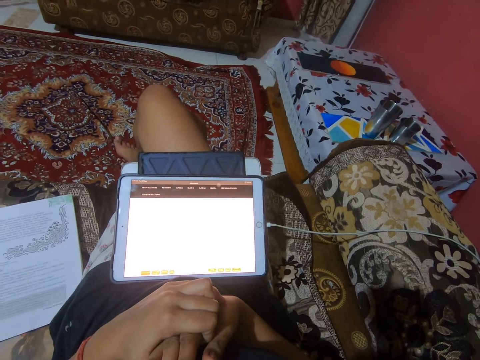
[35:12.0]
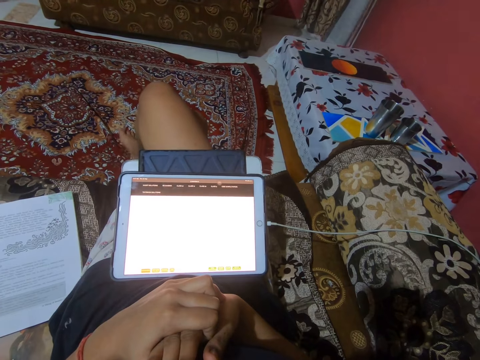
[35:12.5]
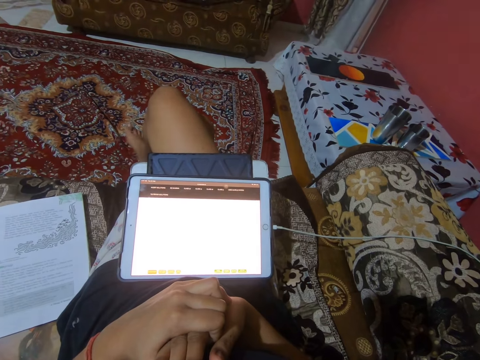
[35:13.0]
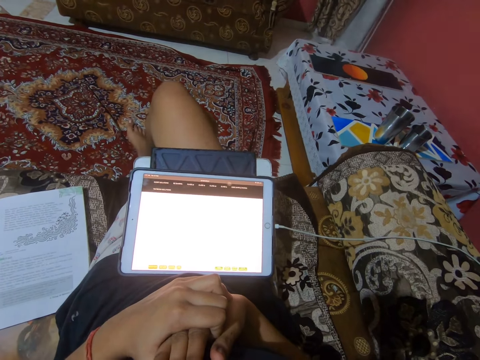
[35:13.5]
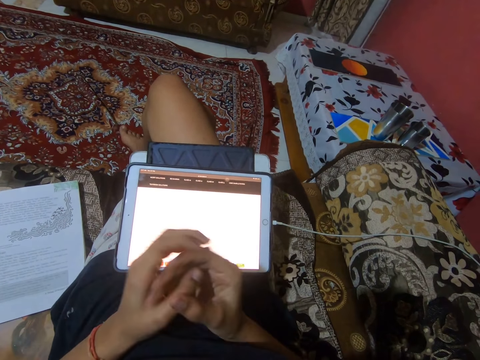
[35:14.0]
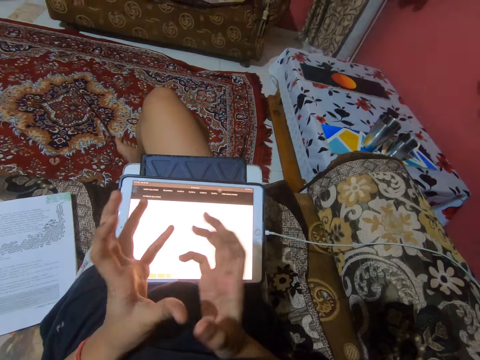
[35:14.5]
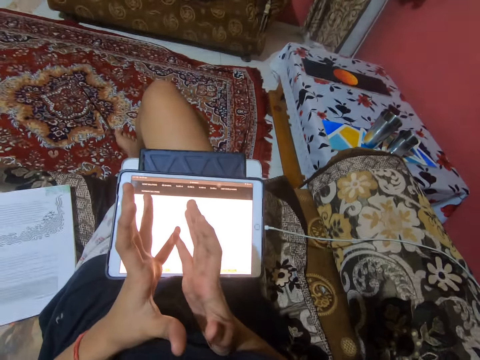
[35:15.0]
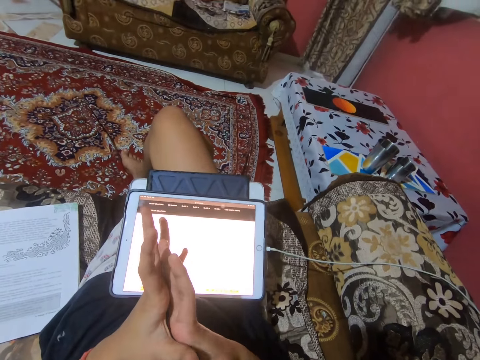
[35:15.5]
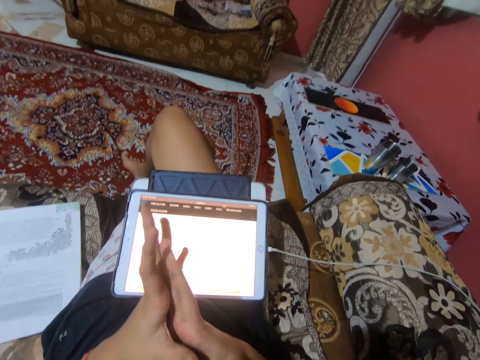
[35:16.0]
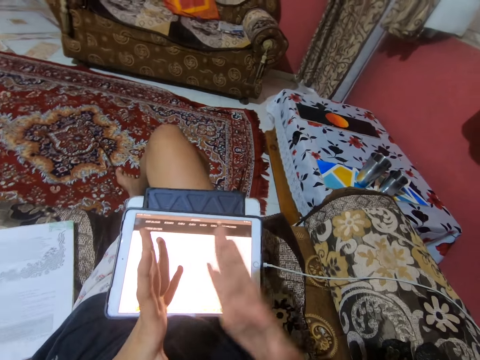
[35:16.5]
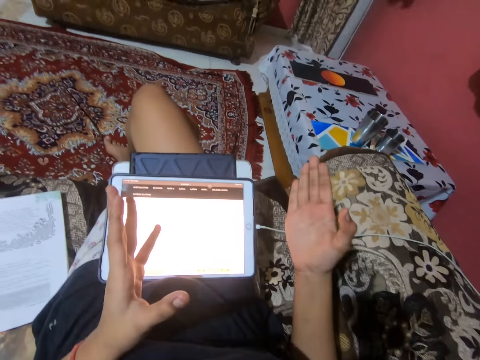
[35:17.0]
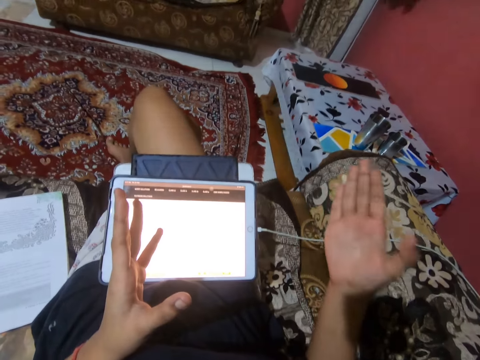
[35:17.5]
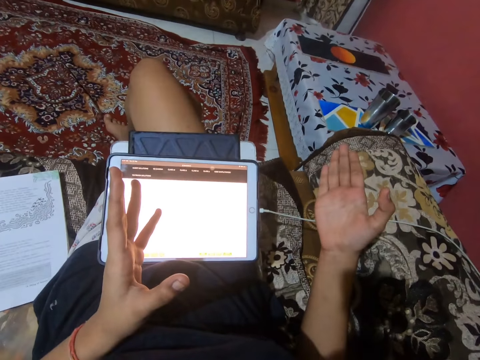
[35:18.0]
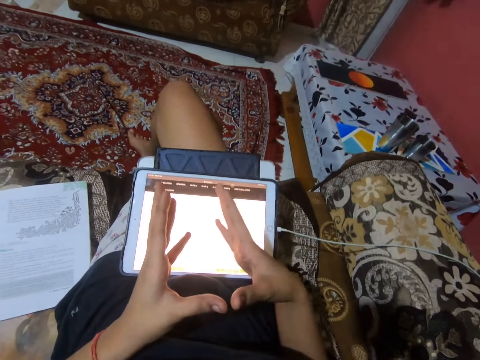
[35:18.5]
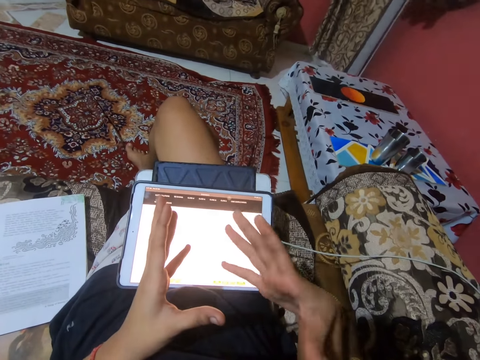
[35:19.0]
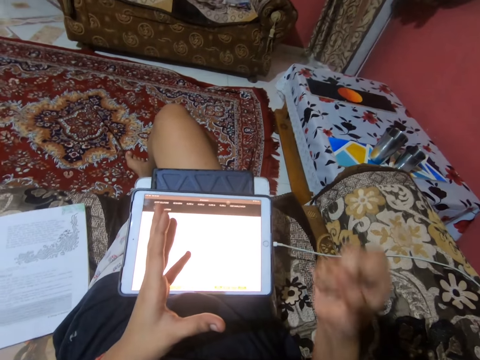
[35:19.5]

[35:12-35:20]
The camera wearer moves their hands.

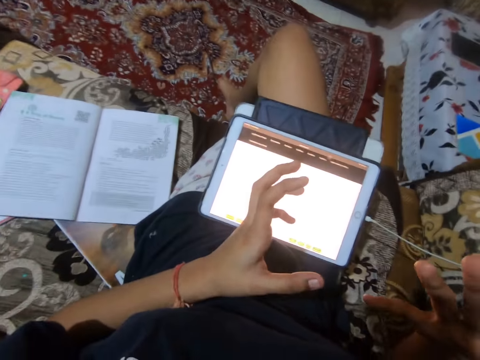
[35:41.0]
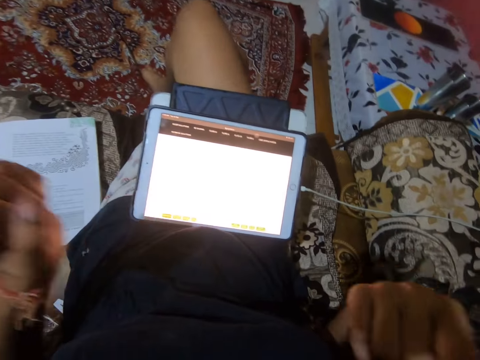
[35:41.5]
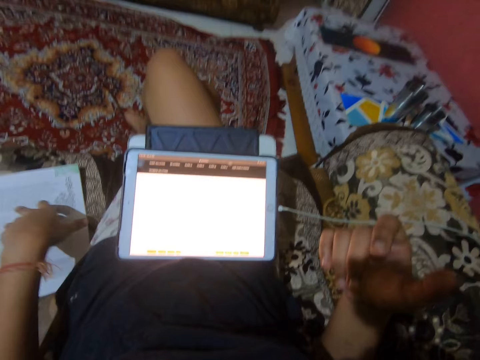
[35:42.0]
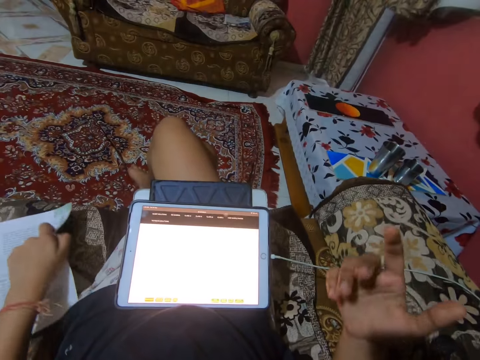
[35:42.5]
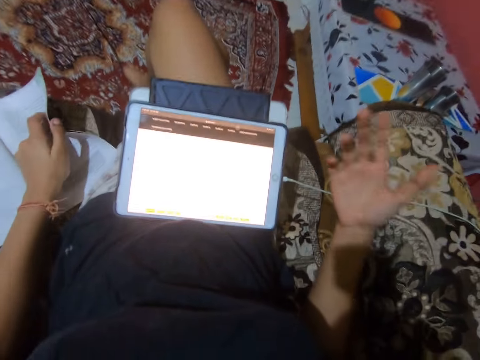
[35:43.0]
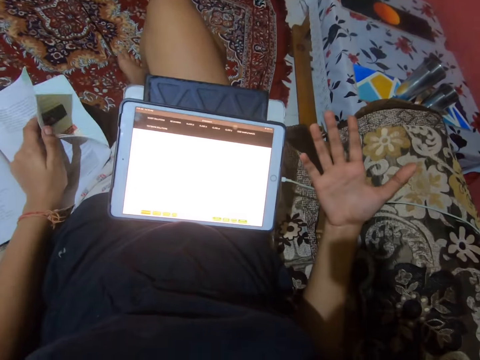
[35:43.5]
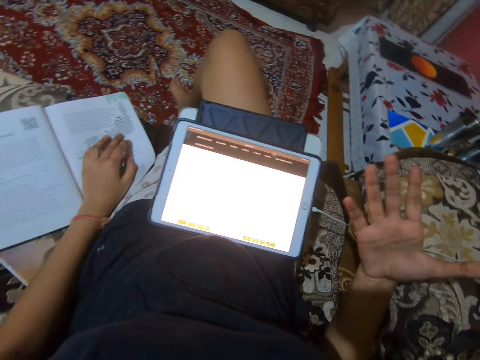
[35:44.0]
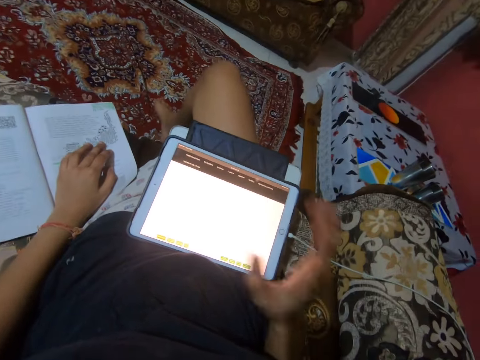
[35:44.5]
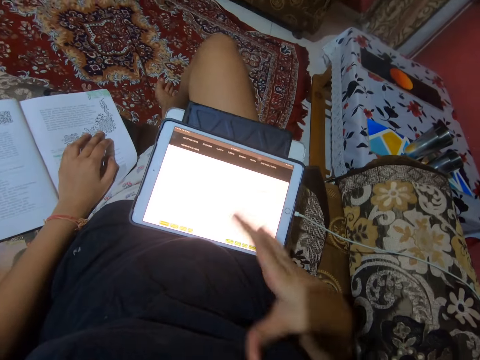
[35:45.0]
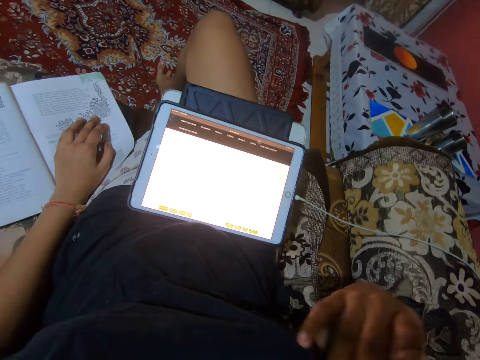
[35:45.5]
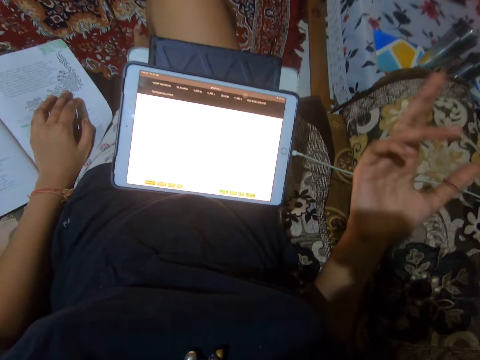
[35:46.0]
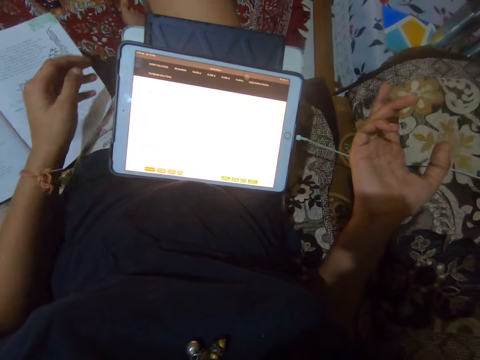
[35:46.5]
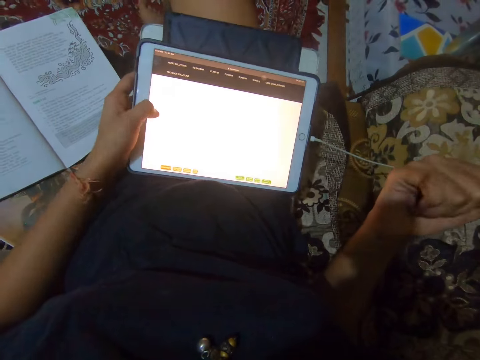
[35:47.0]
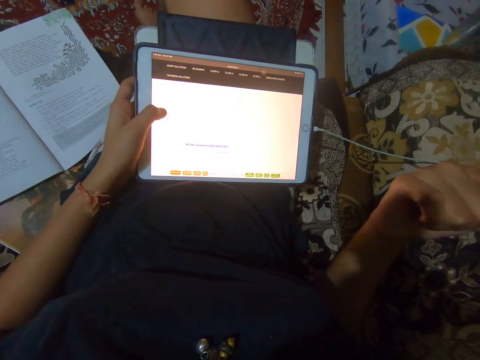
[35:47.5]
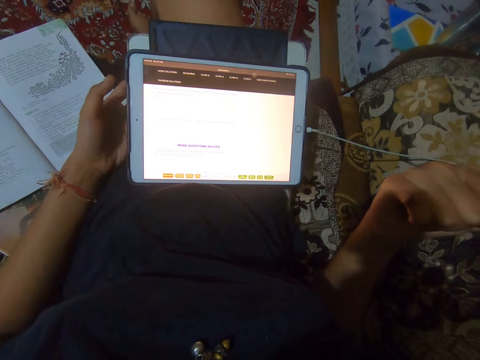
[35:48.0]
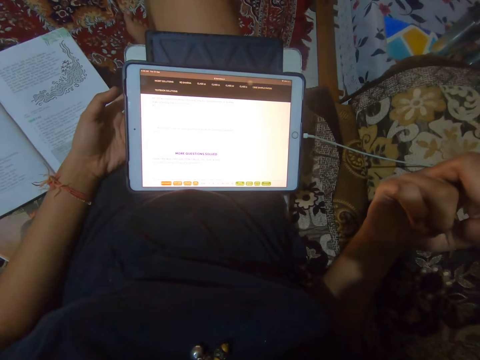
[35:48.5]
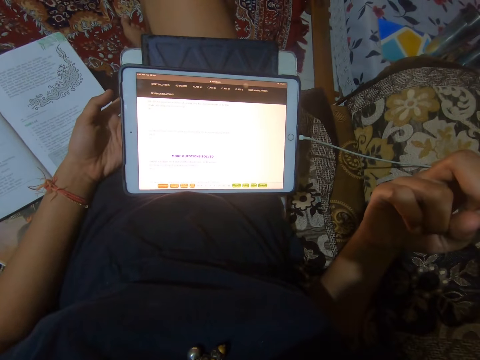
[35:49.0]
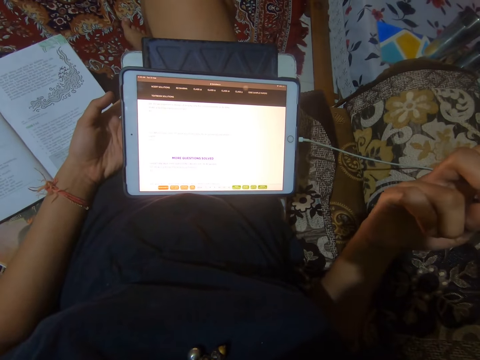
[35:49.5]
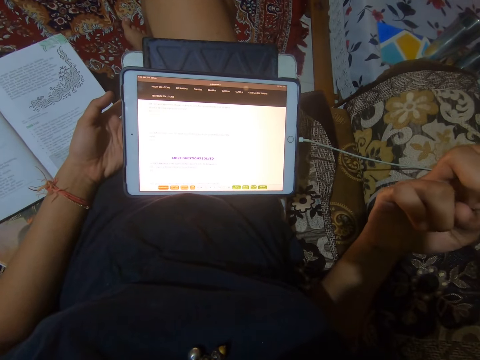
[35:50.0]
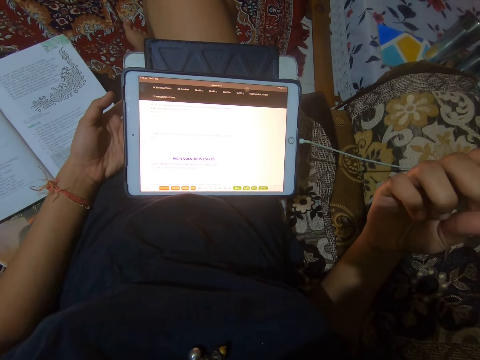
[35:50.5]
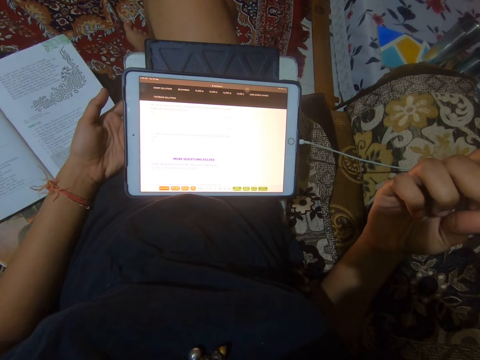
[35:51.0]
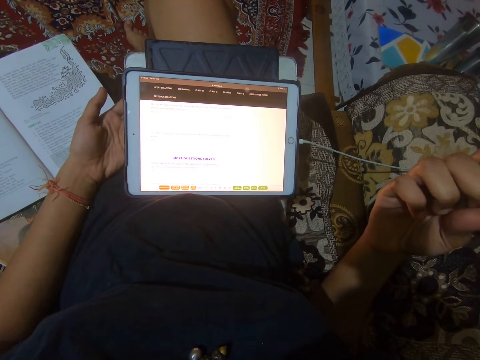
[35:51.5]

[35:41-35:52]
The camera wearer touches the book. They move their hand. They operate the tablet. They stare at the tablet.

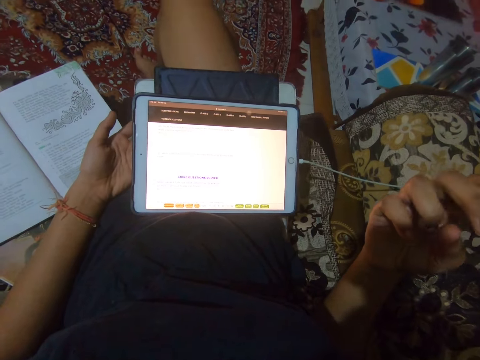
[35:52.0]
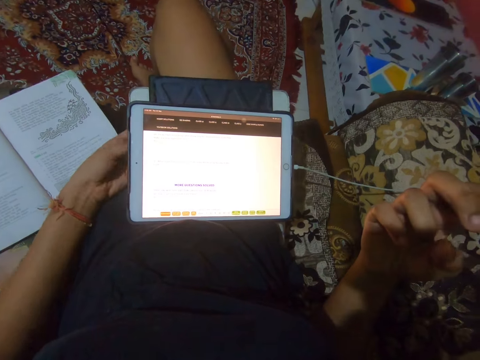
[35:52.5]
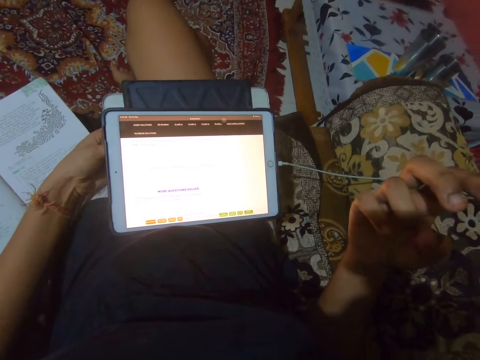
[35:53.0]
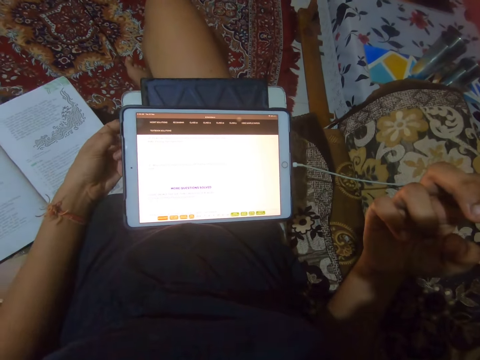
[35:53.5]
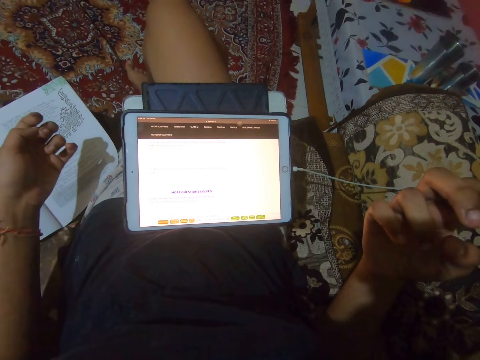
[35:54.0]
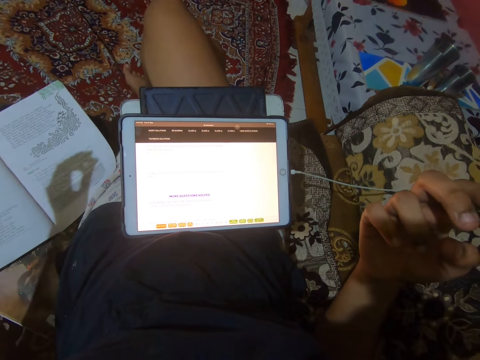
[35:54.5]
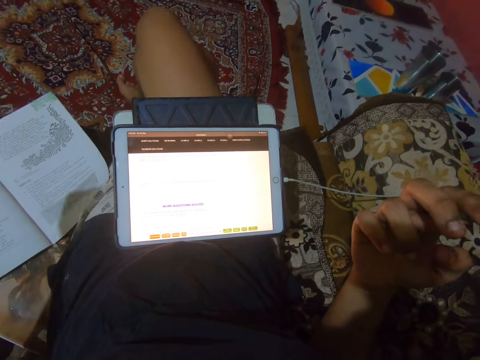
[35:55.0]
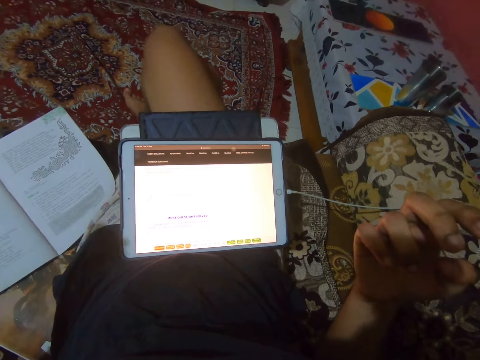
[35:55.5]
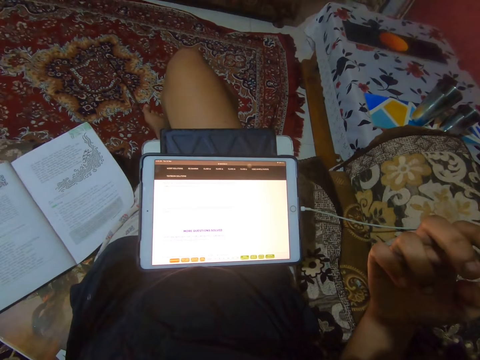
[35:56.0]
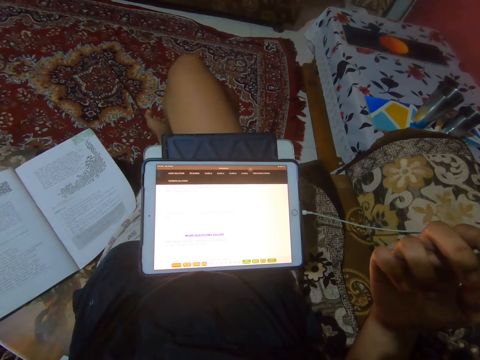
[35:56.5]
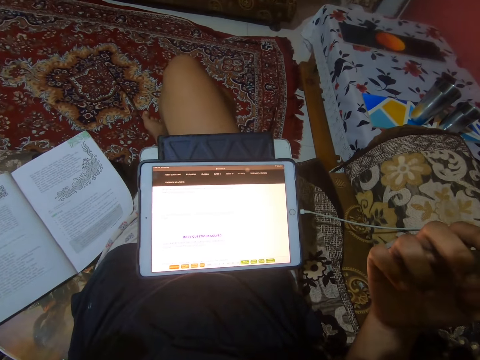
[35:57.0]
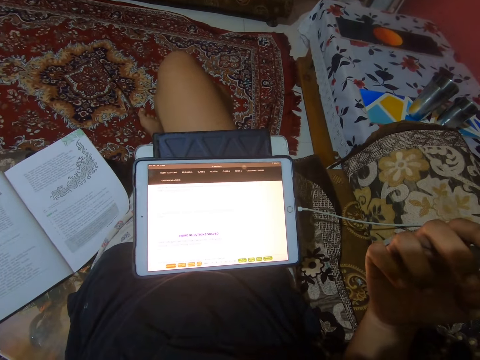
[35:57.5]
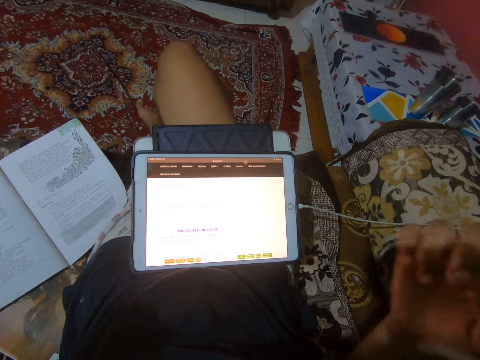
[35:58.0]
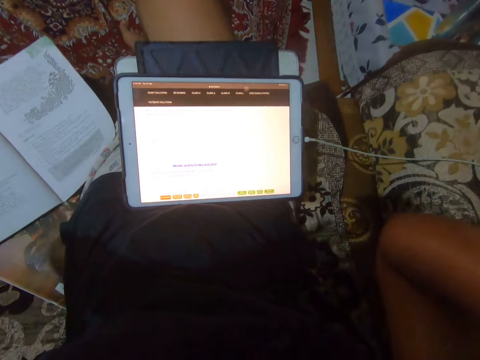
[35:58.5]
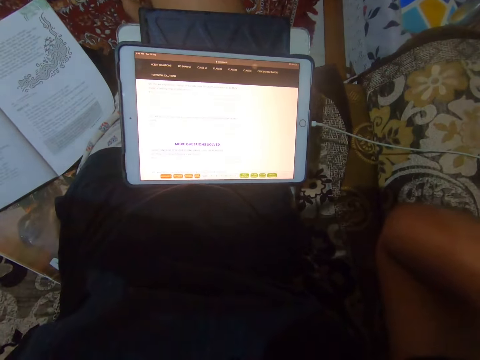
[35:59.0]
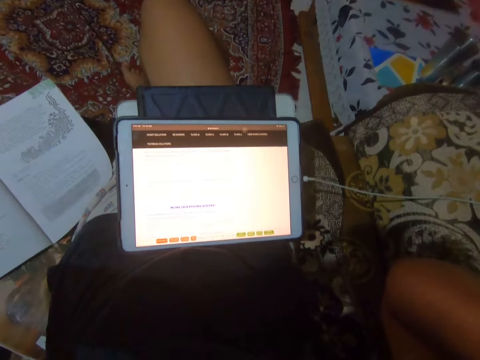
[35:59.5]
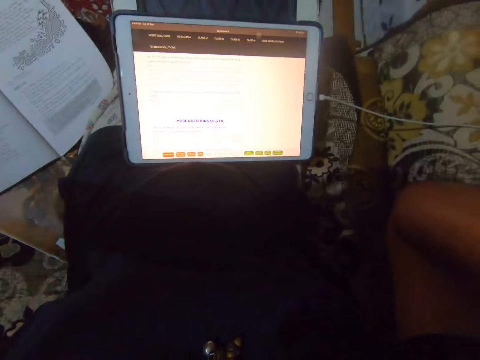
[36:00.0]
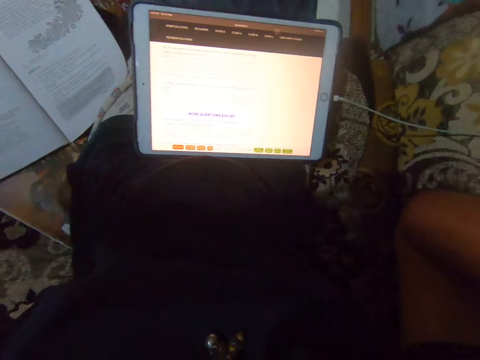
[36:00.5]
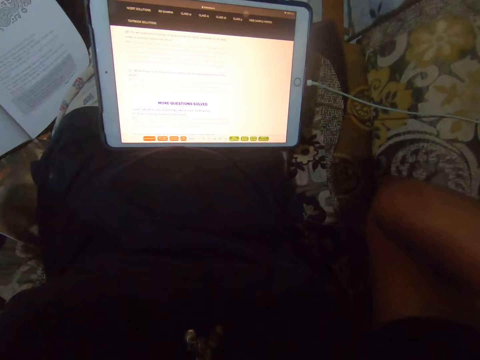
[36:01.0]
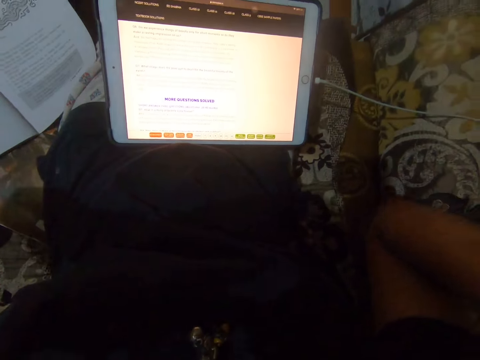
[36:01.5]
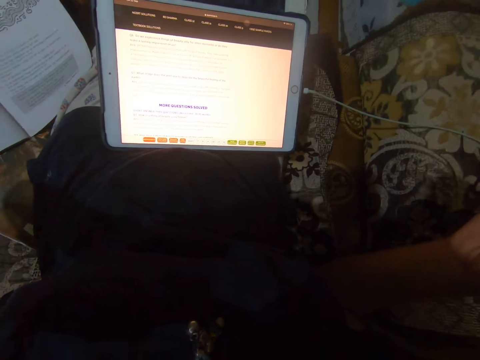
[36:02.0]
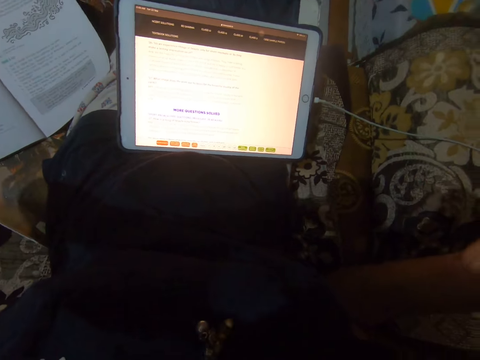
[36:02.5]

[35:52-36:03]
The camera wearer moves their hand. They stare at the tablet.
